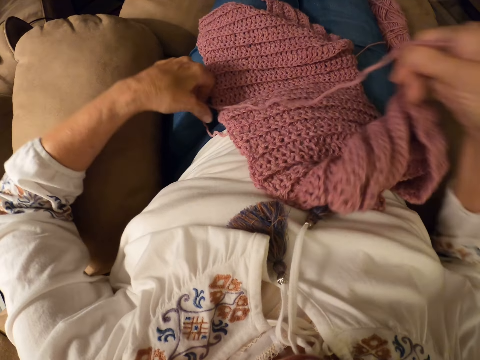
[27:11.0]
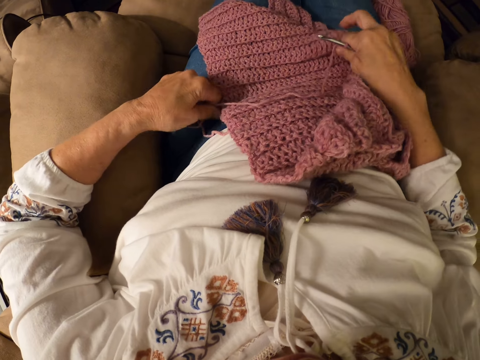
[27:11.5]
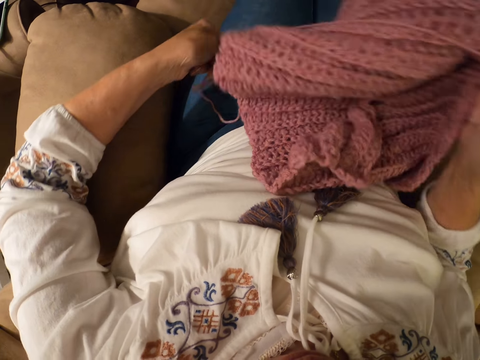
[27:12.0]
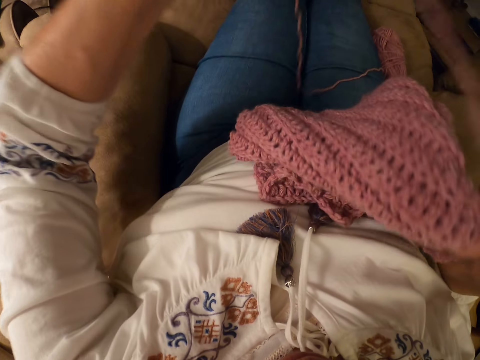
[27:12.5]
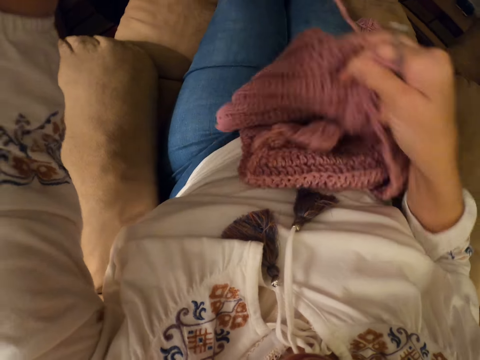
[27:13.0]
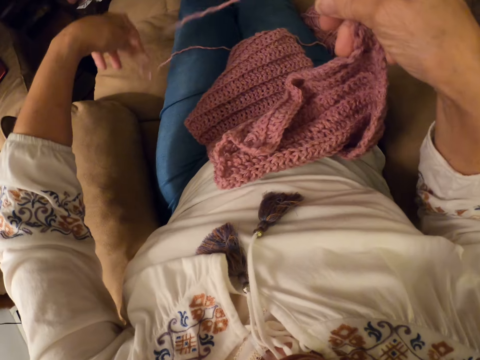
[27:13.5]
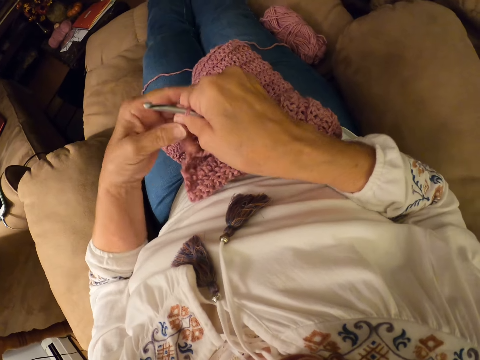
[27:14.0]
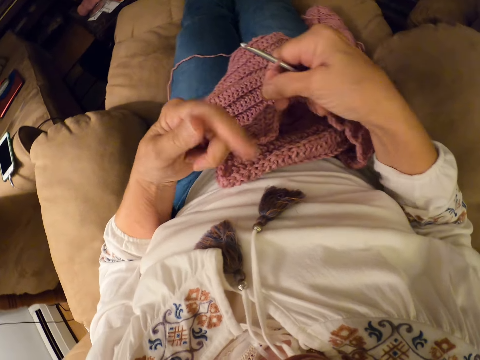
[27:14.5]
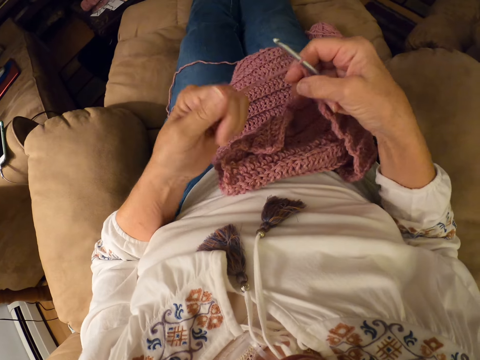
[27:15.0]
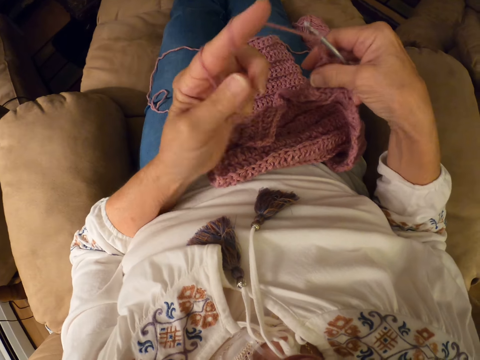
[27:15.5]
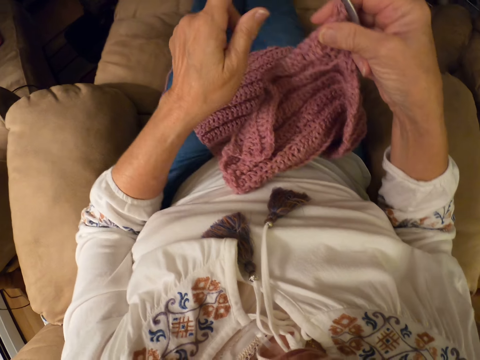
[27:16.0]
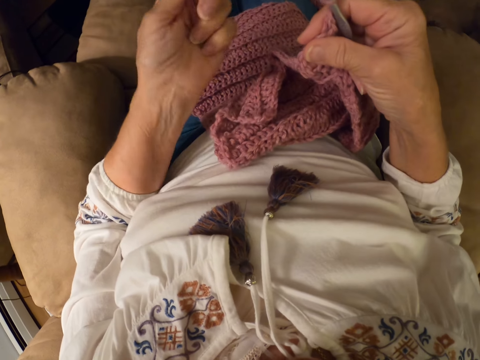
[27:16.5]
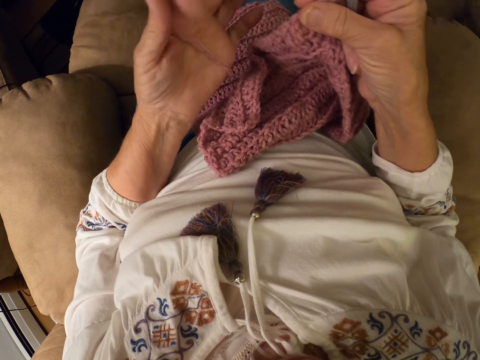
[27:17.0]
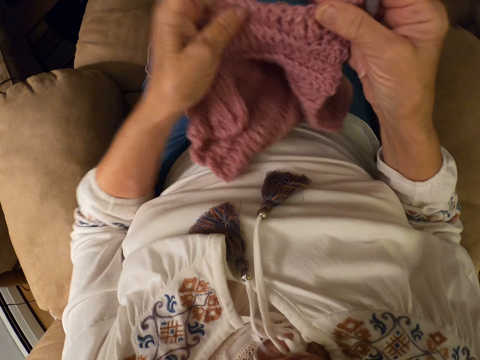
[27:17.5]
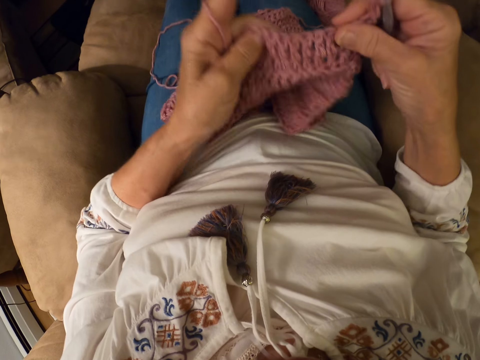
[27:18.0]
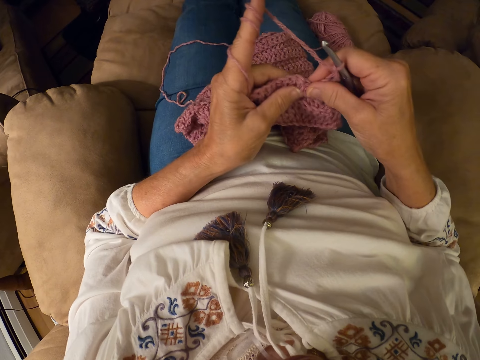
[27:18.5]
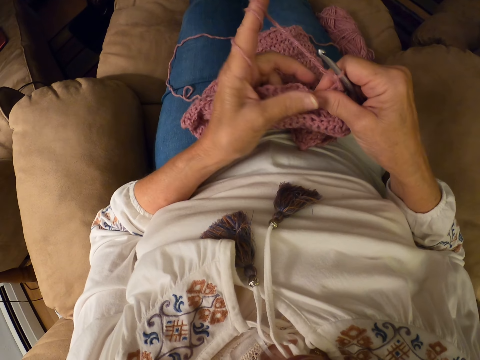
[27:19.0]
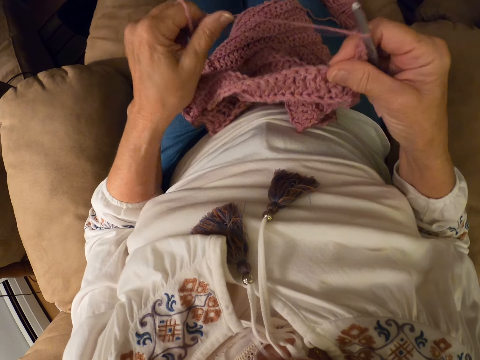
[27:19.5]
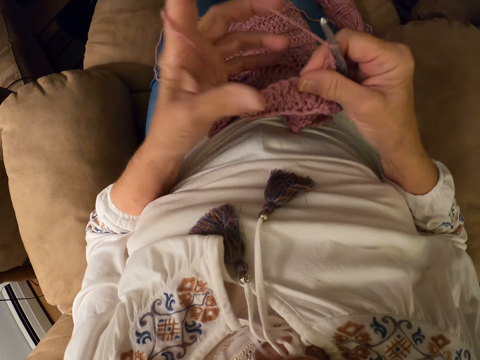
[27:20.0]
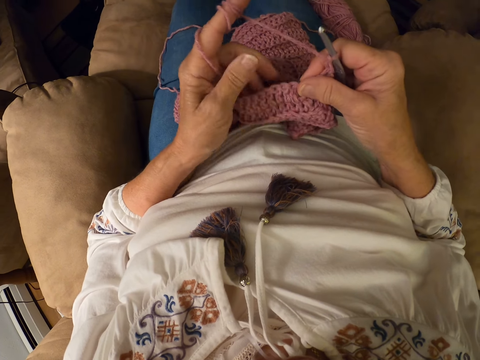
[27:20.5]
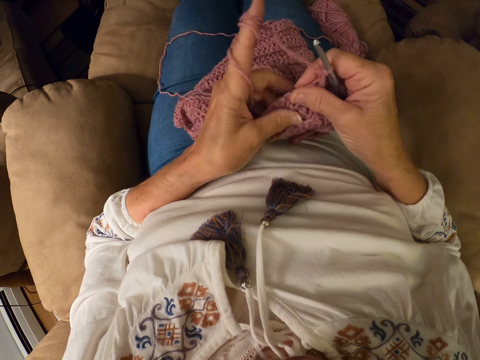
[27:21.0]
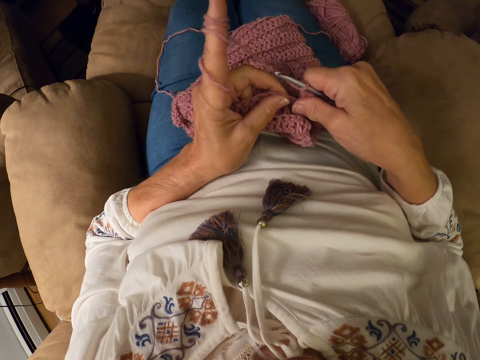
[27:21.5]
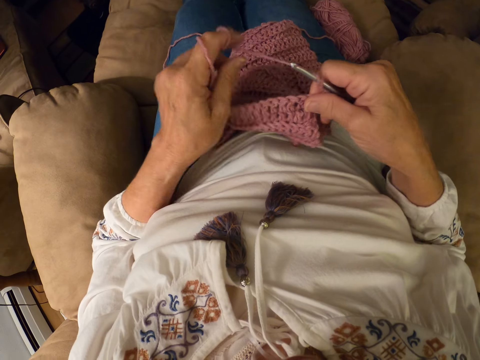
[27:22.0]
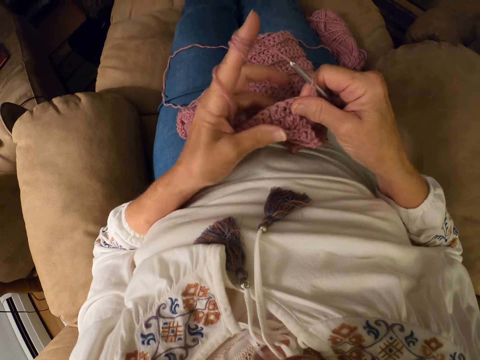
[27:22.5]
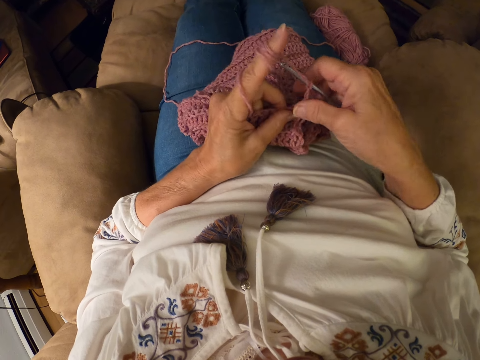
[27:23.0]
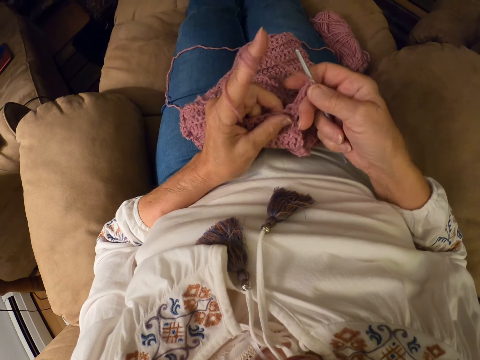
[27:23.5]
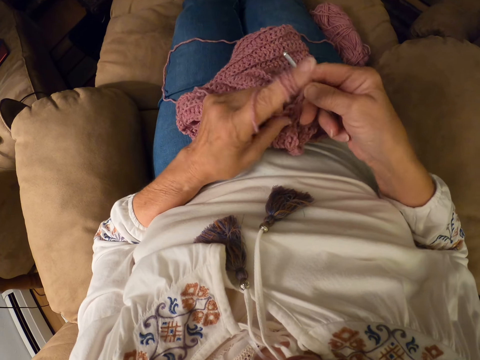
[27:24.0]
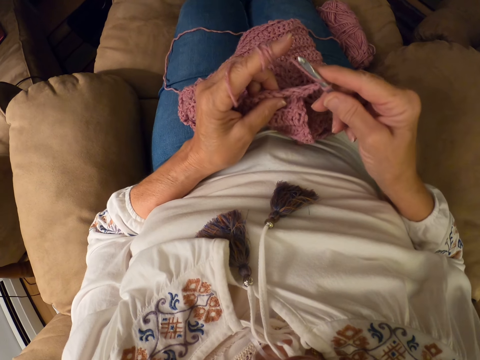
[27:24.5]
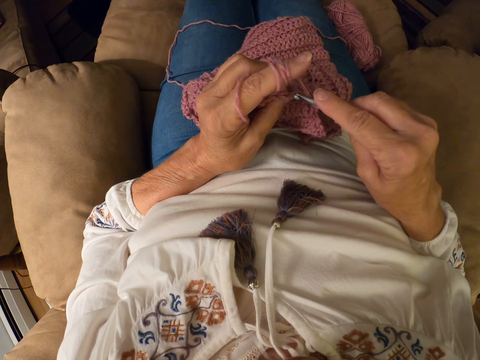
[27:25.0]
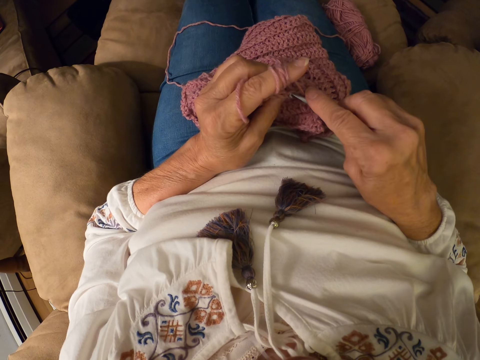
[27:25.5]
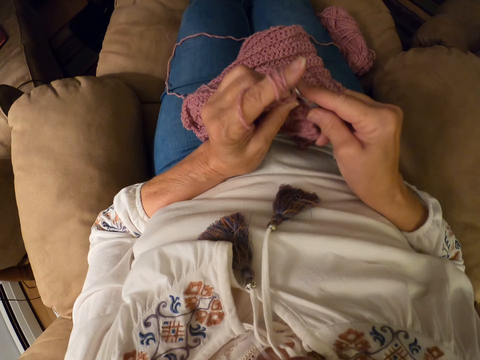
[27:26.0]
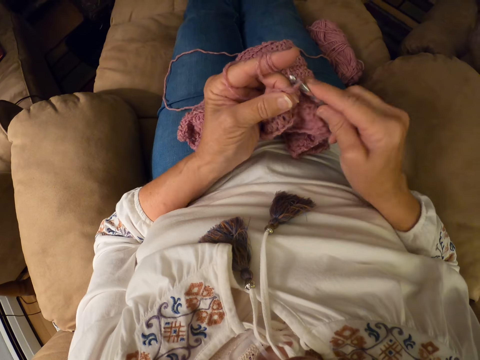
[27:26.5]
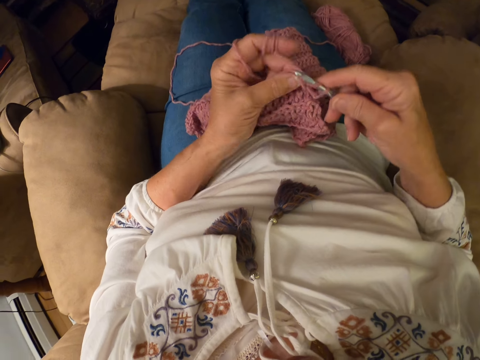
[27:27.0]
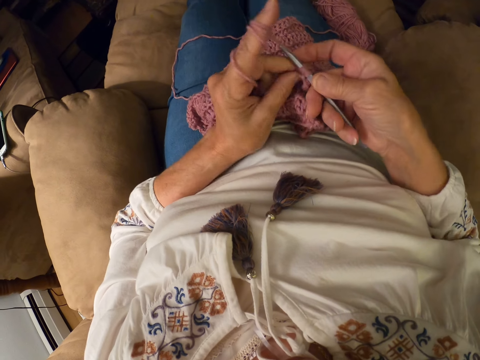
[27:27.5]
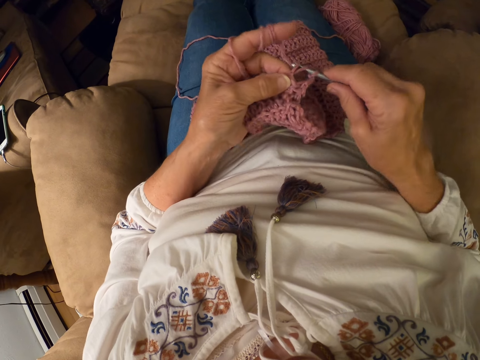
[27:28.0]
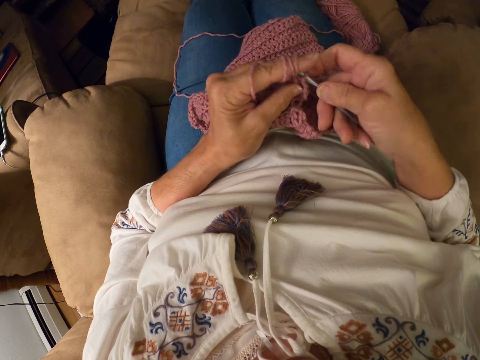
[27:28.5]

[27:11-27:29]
The camera wearer lowers the yarn on her hand. She holds the knitted yarn with her other hand. She lifts up the knitted yarn. She lifts up the yarn. She lets go of the knitted yarn. She lets go of the yarn. She holds the yarn with both her hands. She rolls the yarn on her finger. She rolls the yarn on her finger again. She crochets the garment with the yarn and the crochet hook.

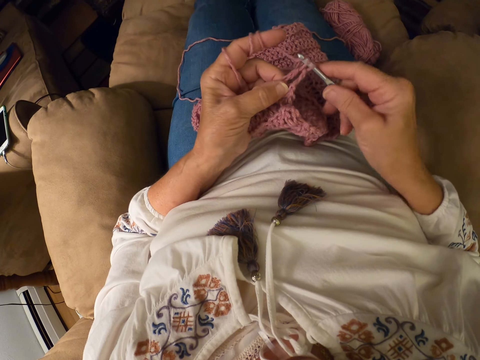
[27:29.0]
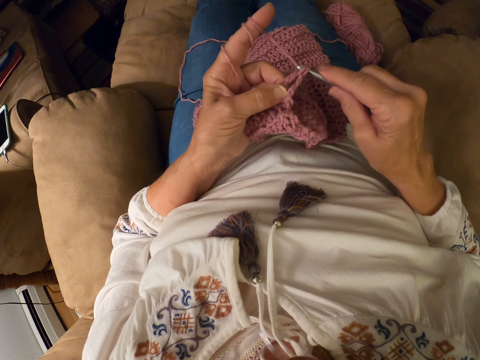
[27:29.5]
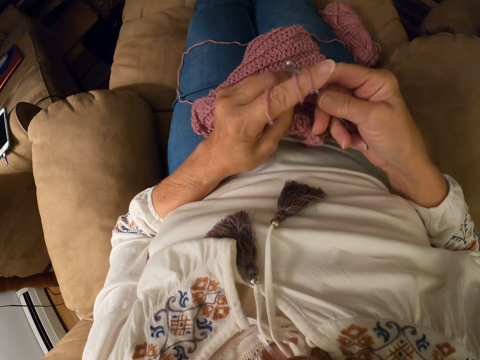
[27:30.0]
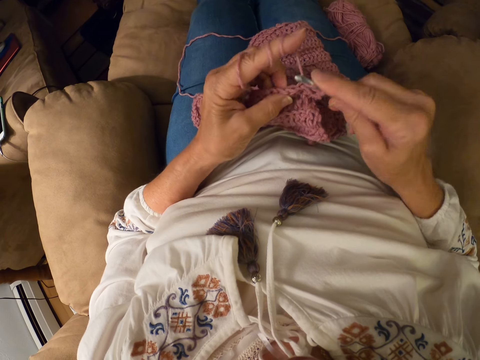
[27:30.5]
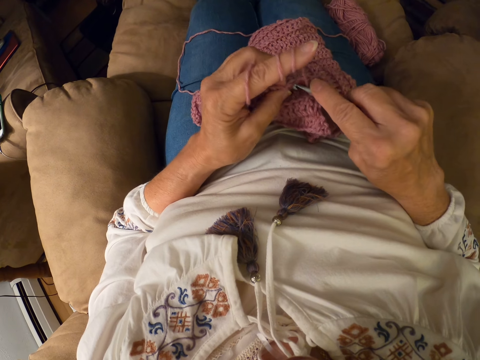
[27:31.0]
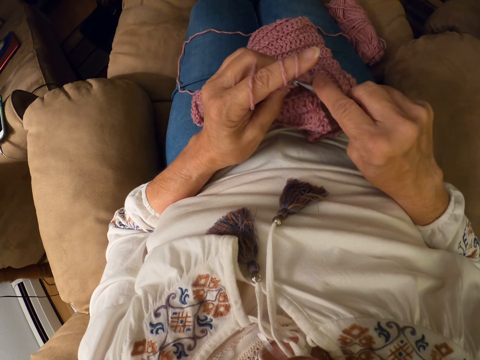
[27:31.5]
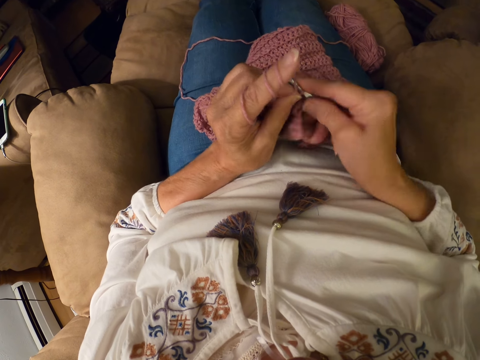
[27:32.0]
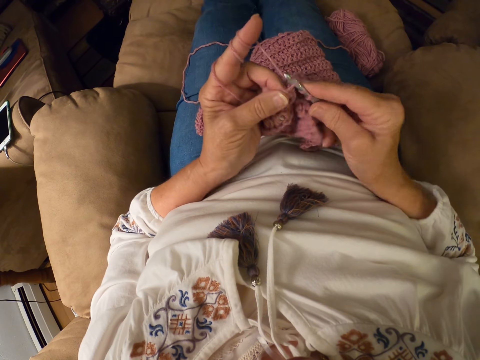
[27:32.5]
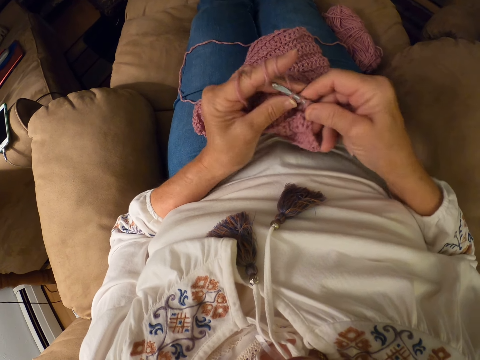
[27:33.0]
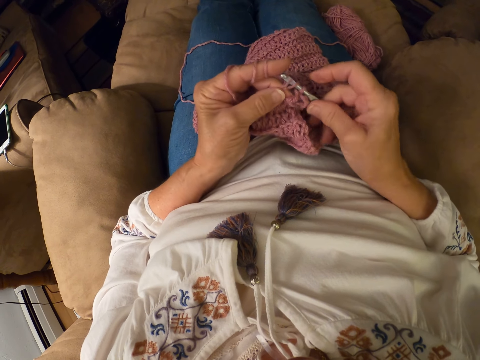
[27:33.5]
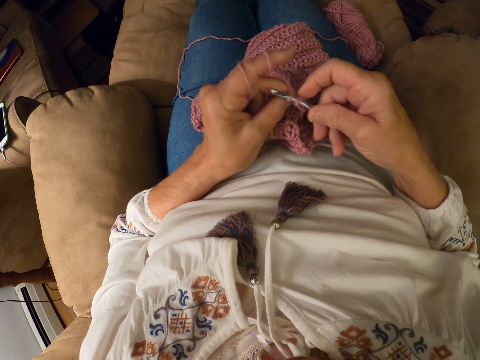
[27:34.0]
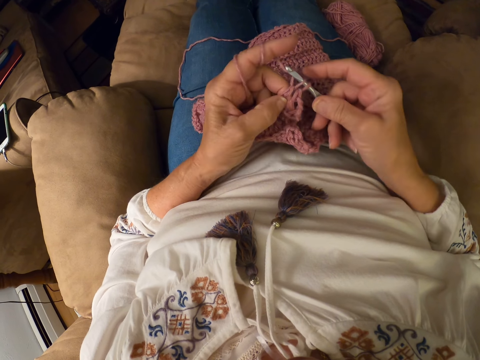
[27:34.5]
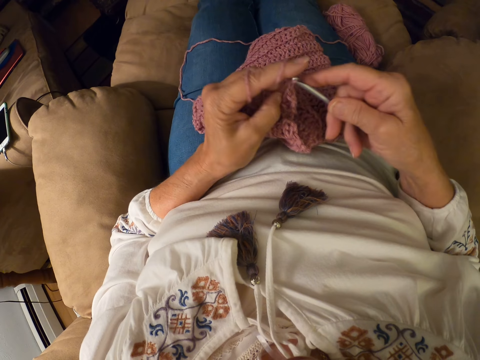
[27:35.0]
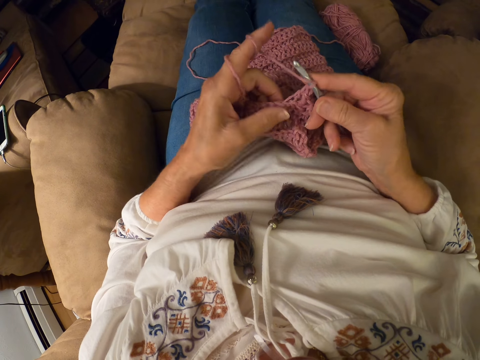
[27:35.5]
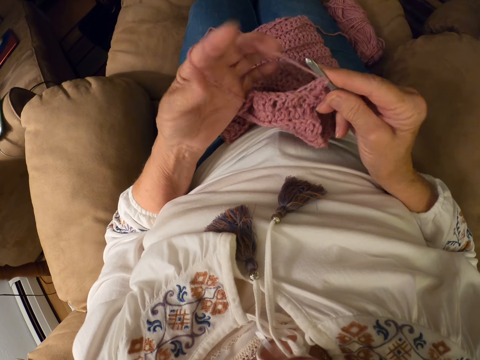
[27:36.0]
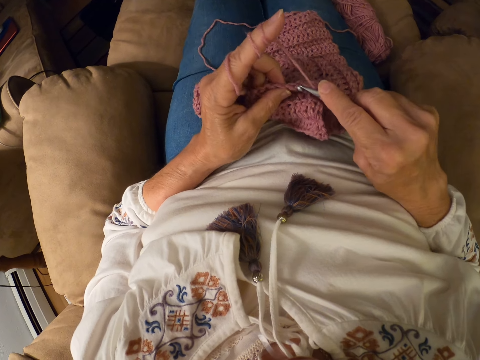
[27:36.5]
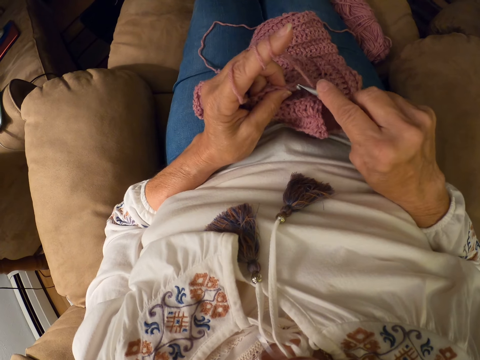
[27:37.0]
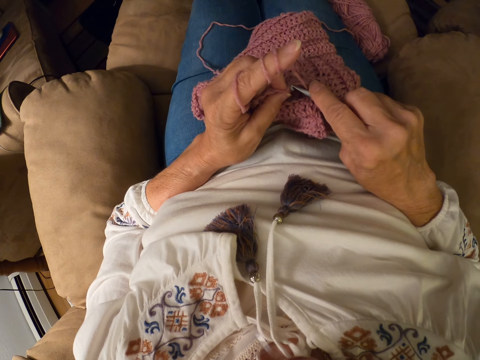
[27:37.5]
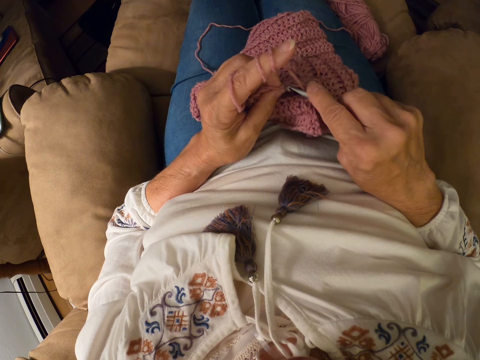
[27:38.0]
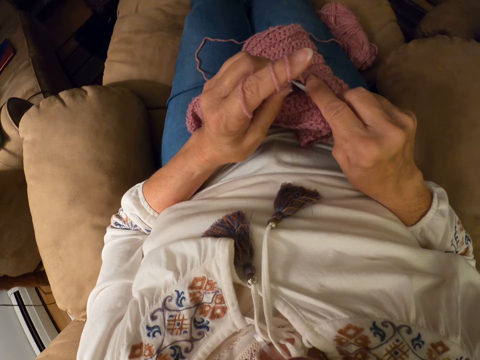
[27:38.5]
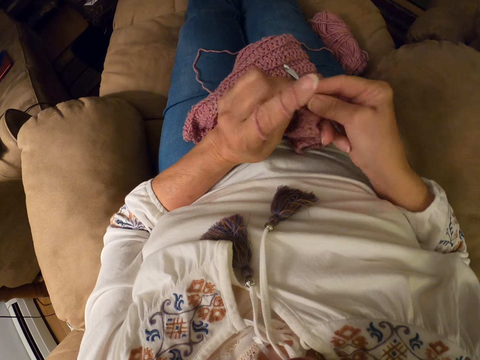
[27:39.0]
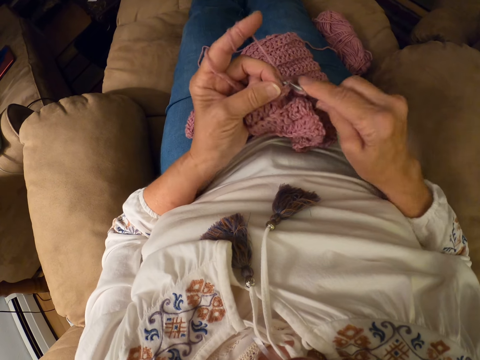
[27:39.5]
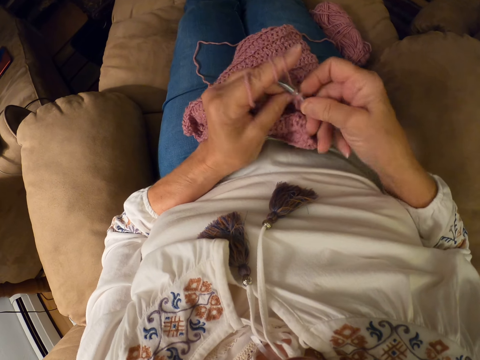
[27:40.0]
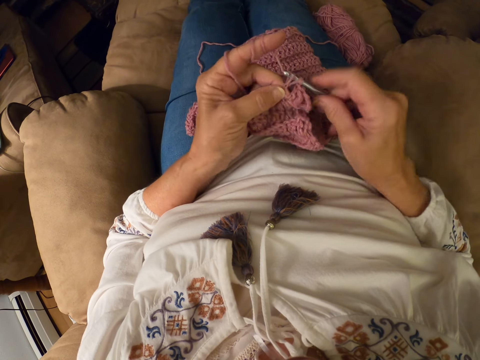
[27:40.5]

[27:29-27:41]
The camera wearer rolls the yarn with her left index finger. She crochets the garment with the yarn and the crochet hook.
